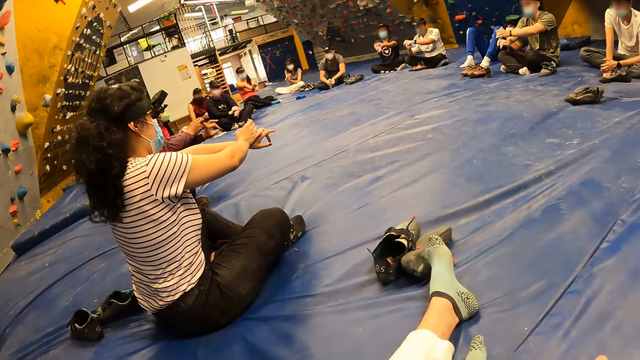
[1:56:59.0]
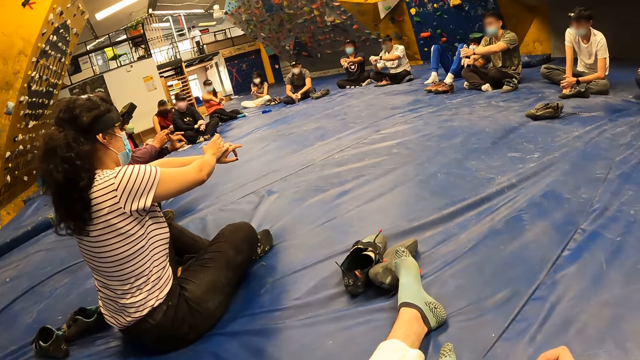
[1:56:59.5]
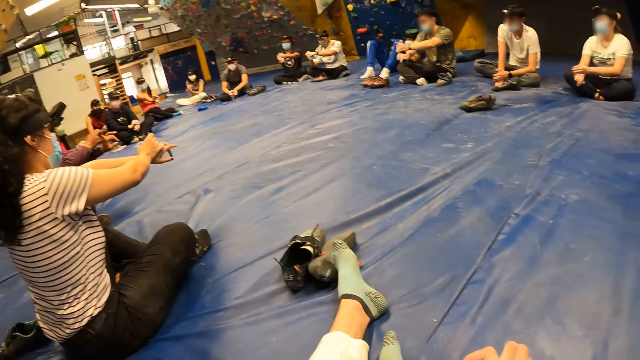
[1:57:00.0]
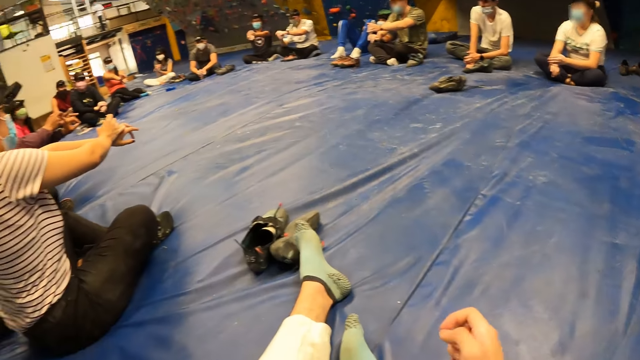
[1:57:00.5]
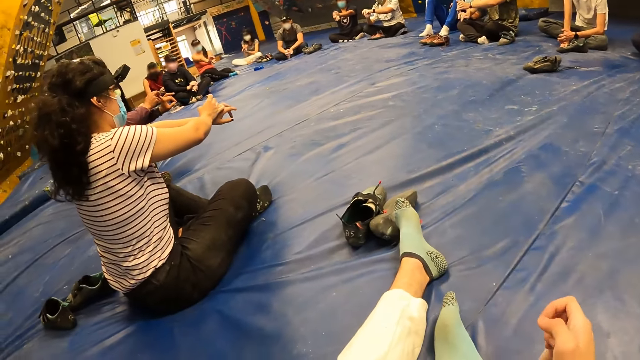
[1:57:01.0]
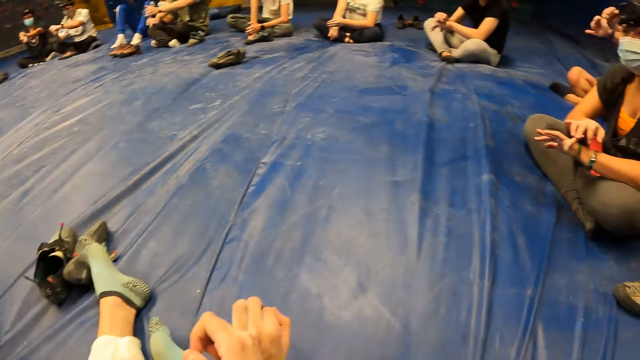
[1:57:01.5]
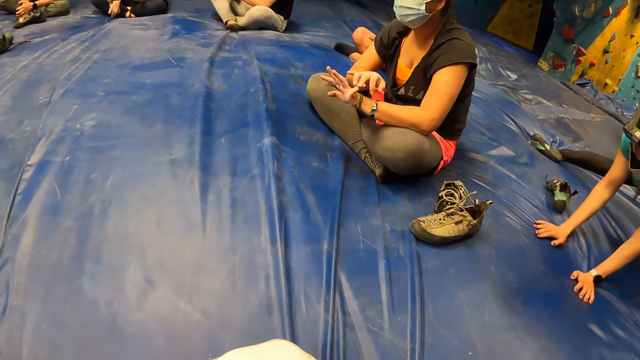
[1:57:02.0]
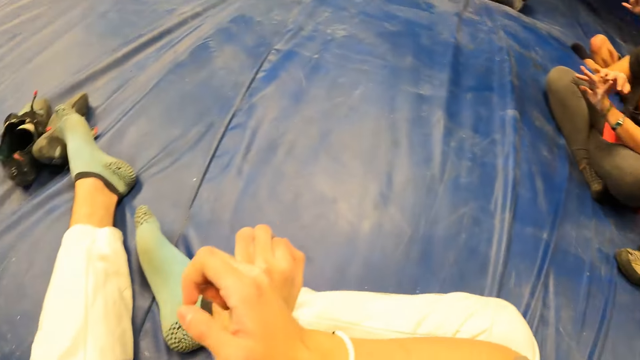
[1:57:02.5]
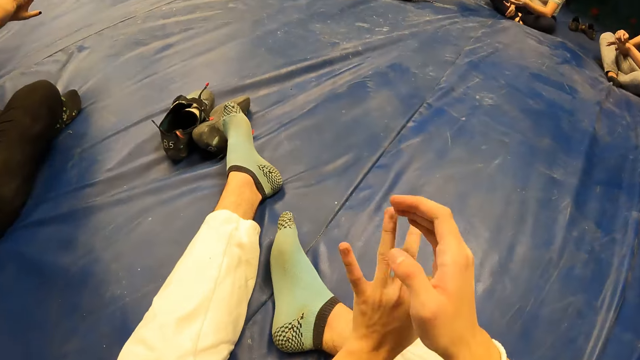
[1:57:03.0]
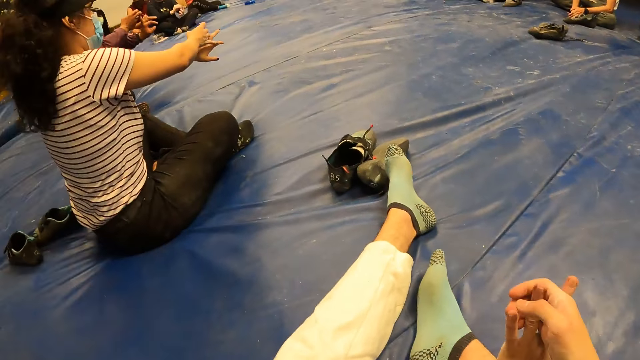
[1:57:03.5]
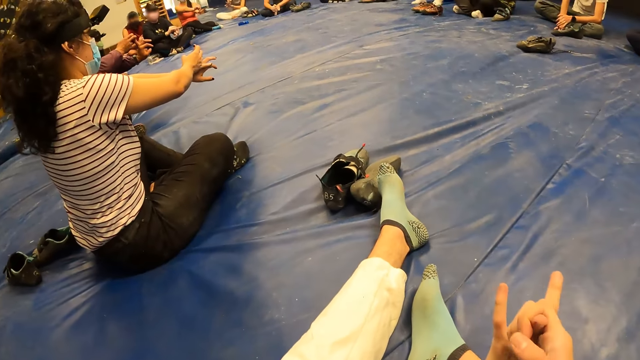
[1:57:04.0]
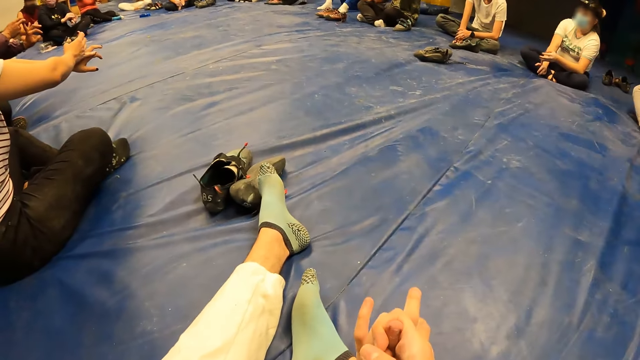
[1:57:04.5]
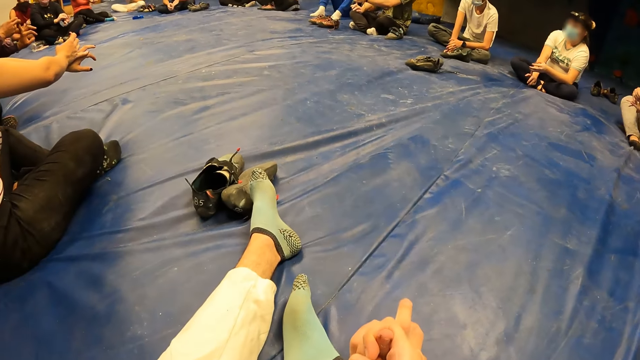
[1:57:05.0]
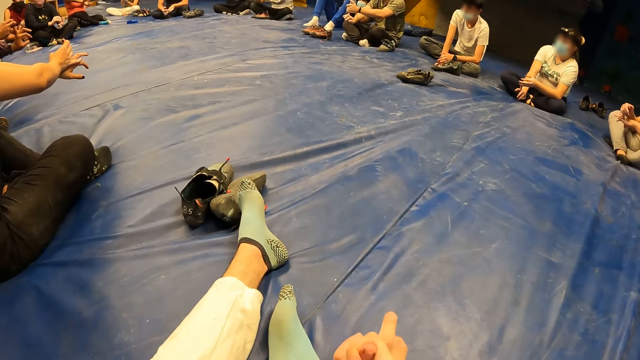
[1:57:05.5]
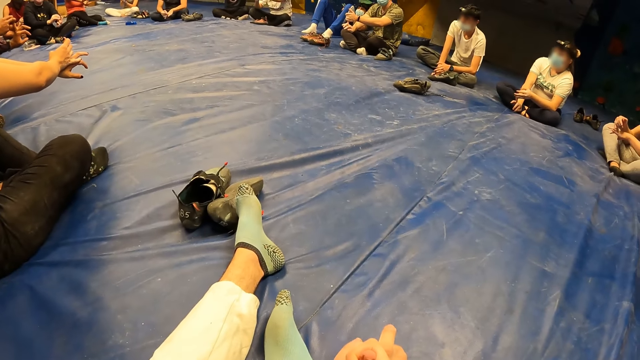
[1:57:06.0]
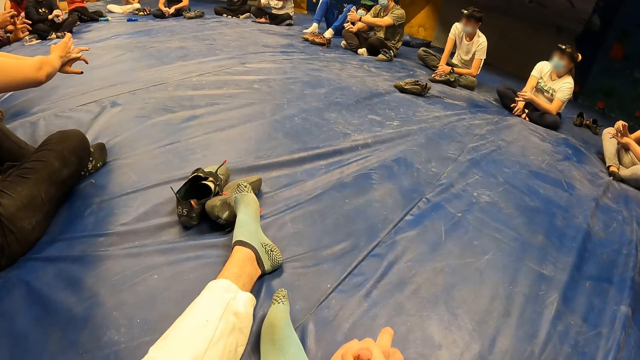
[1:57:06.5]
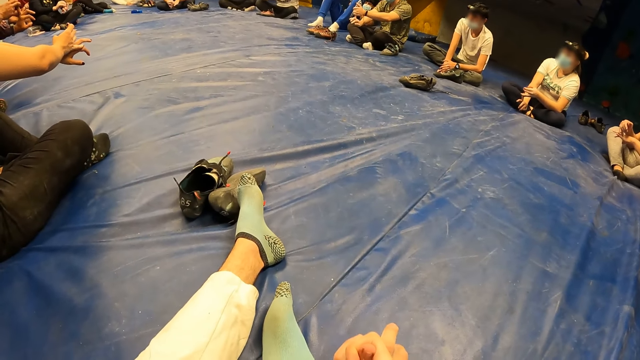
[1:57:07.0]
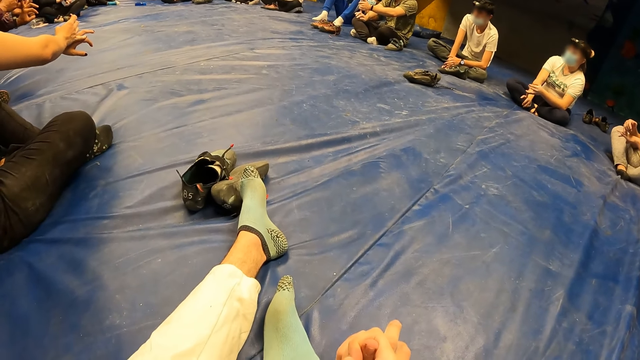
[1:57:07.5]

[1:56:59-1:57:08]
The camera wearer stretches the right hand finger. They stretch both hands.

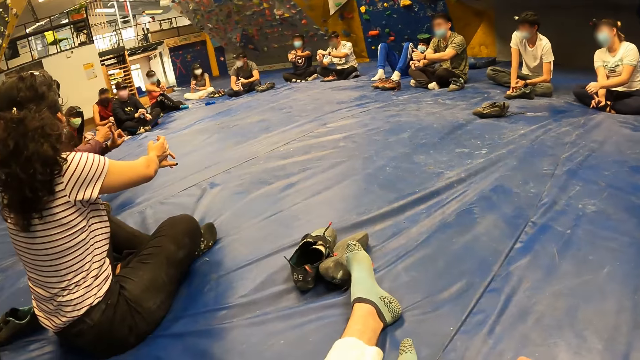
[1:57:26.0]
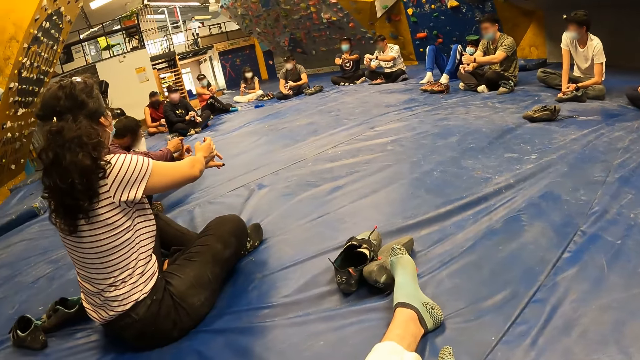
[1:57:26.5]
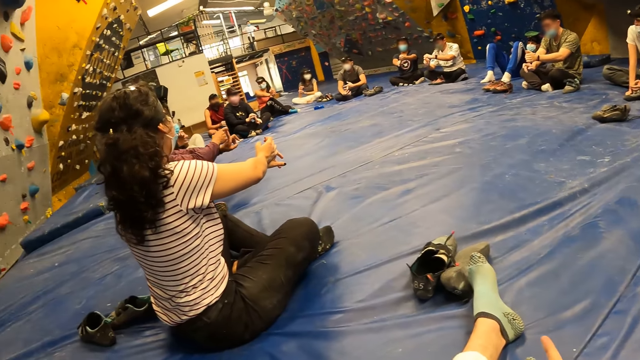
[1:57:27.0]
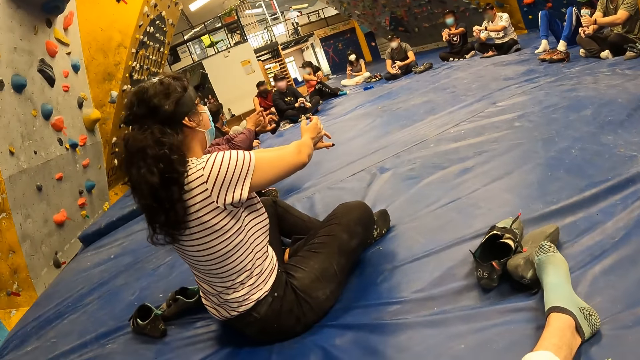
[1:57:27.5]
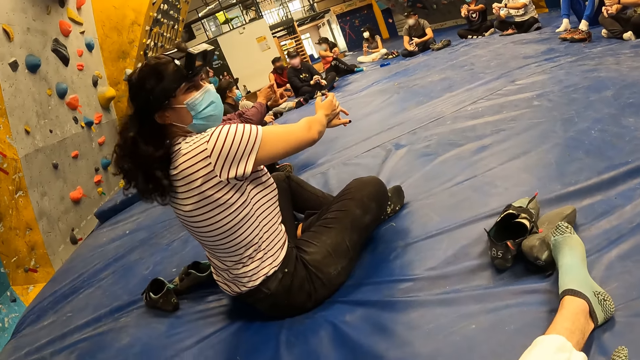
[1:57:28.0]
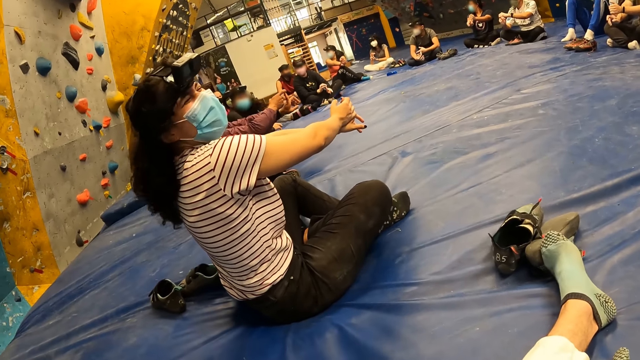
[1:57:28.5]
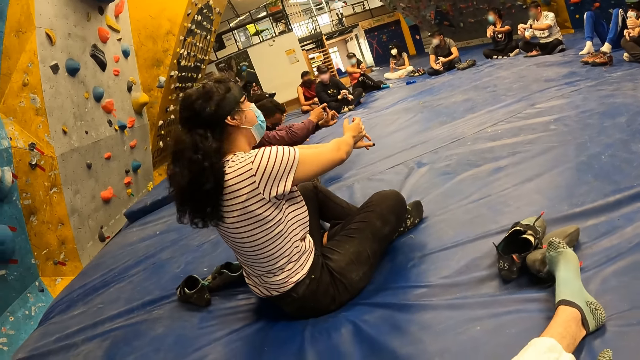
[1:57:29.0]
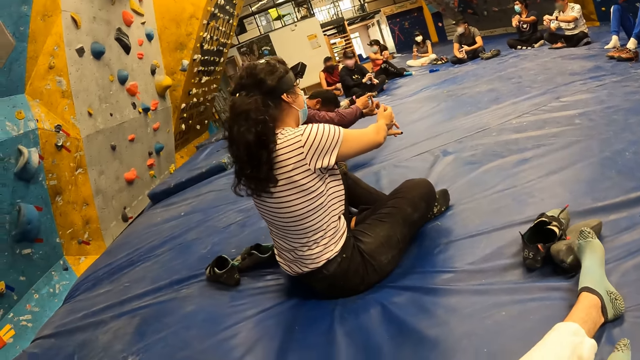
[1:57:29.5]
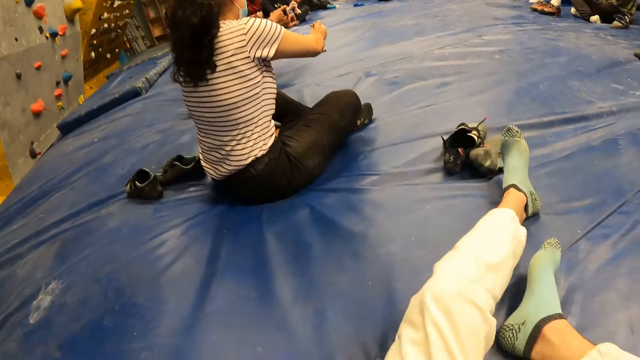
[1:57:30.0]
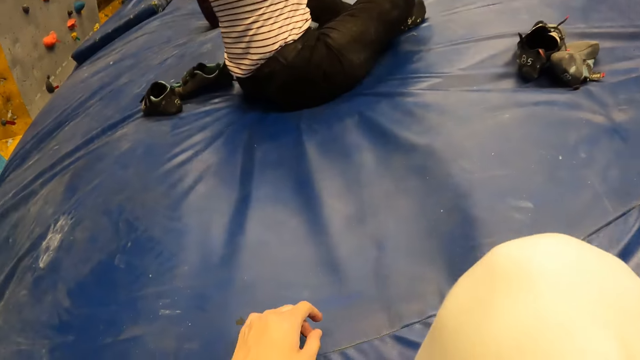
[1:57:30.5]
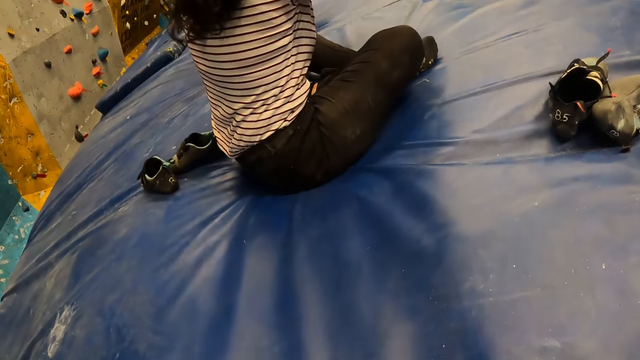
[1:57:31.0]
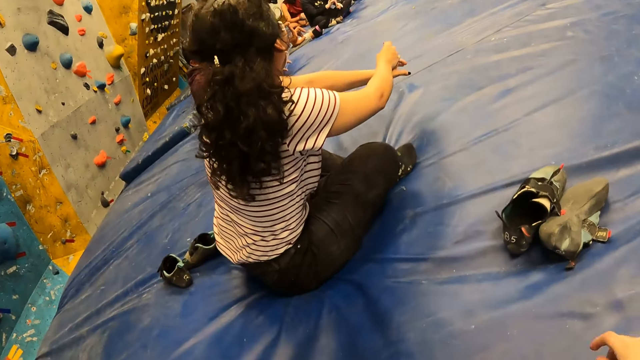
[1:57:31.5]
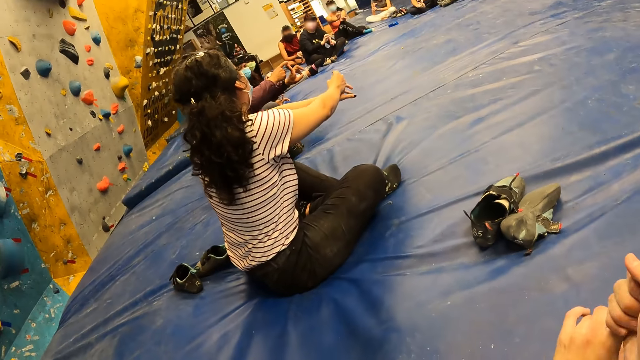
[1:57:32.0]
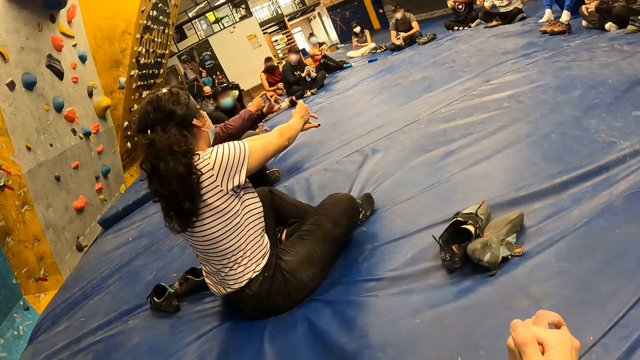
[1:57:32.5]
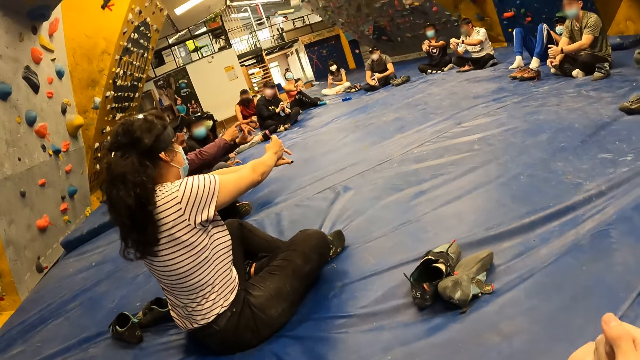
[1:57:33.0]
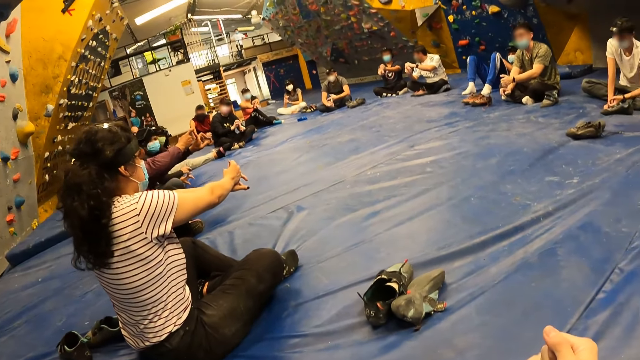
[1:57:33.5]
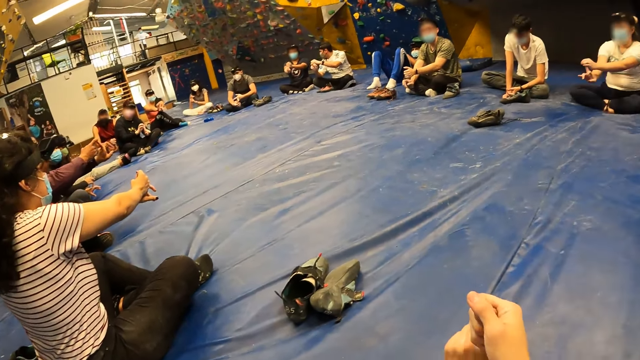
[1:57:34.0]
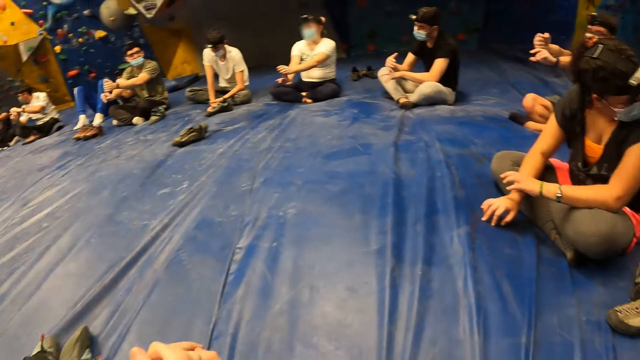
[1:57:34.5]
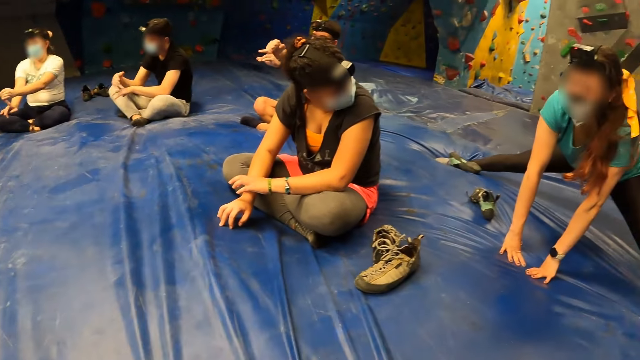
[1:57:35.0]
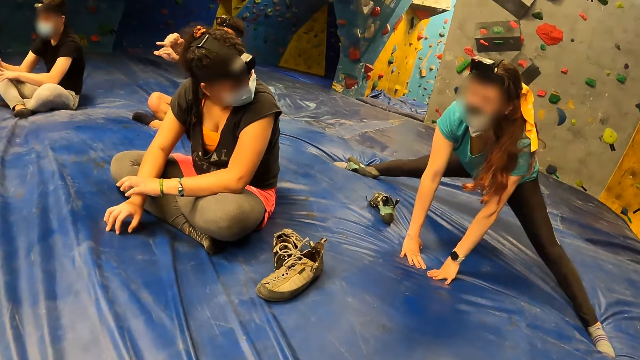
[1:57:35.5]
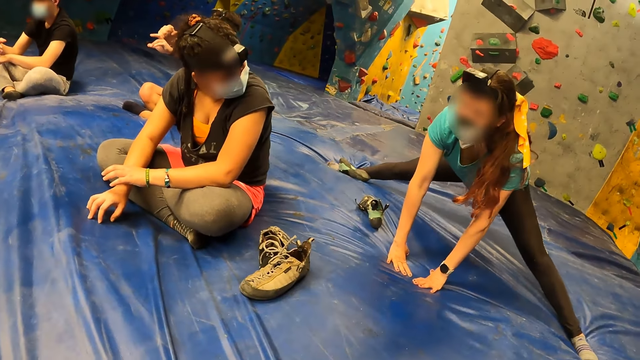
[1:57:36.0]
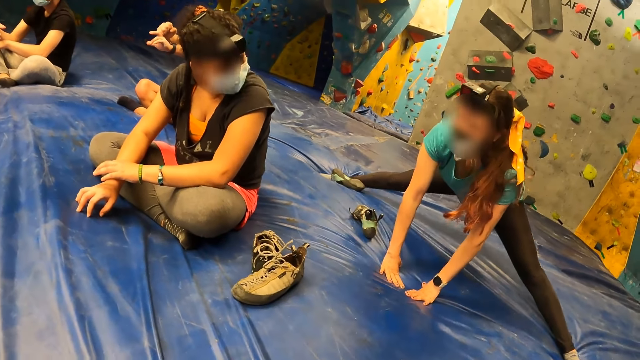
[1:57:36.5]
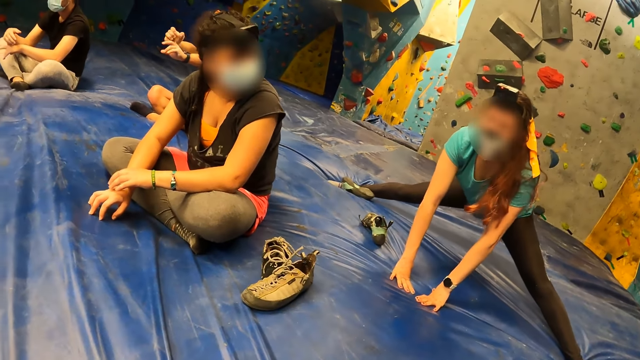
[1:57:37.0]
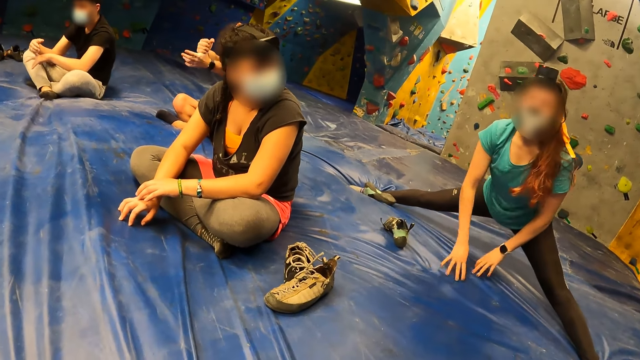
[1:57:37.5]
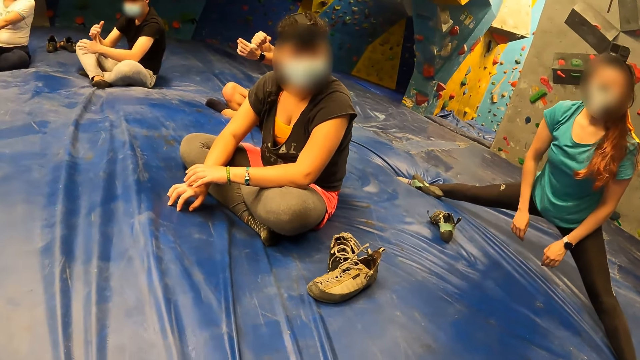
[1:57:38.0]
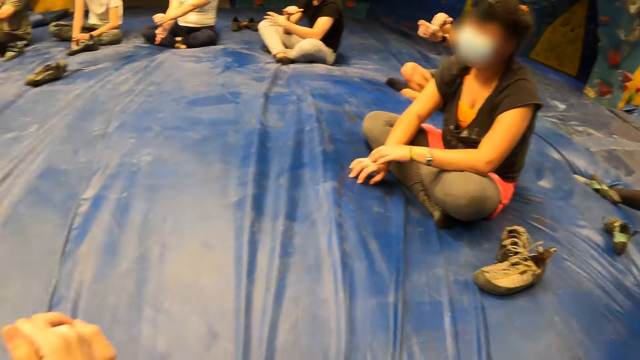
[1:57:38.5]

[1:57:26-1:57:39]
A woman interacts with the camera wearer. The camera wearer looks at the woman. She folds her legs. The woman holds her finger. Another woman exercises her body in the sport room. The camera wearer looks at the other woman. The other woman stretches her legs.
